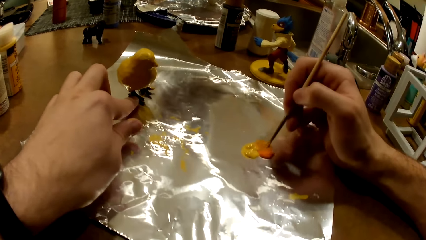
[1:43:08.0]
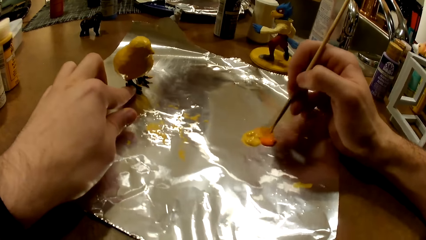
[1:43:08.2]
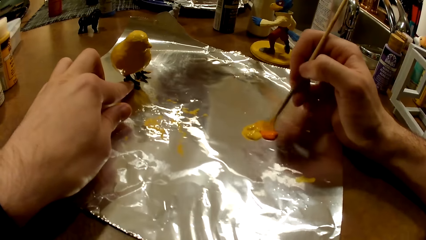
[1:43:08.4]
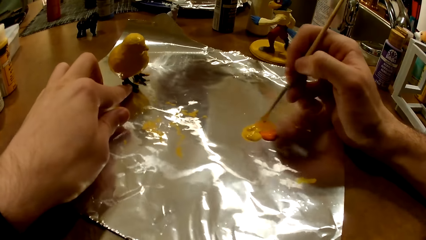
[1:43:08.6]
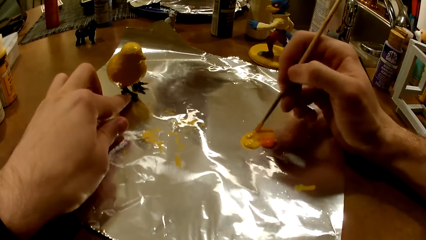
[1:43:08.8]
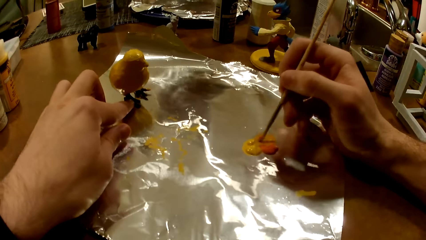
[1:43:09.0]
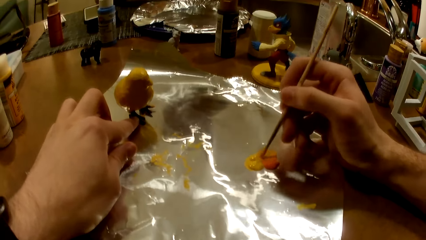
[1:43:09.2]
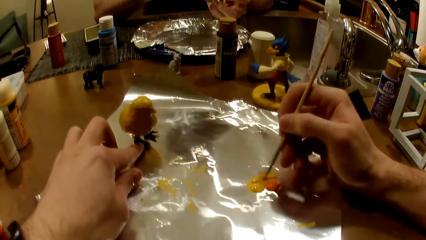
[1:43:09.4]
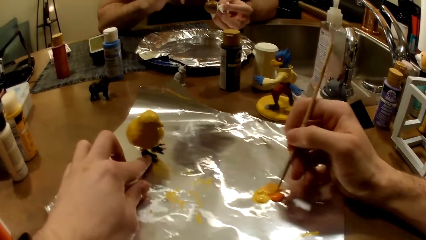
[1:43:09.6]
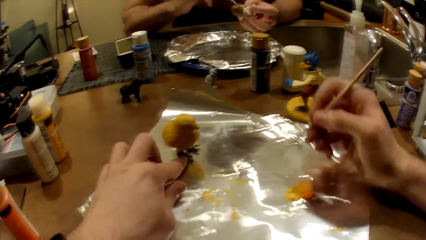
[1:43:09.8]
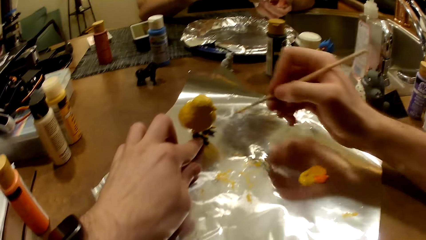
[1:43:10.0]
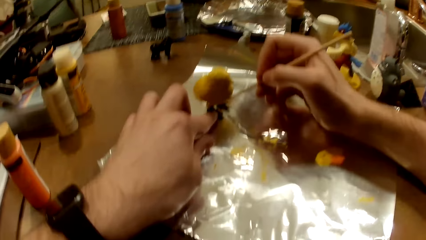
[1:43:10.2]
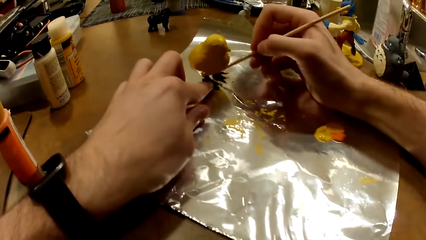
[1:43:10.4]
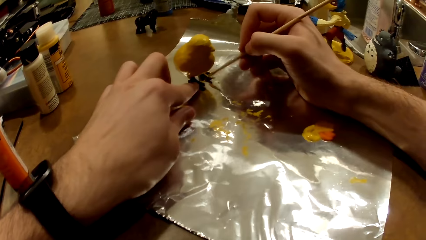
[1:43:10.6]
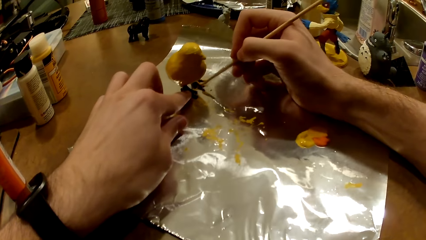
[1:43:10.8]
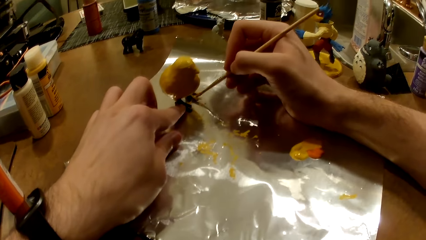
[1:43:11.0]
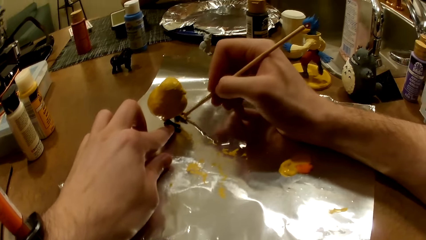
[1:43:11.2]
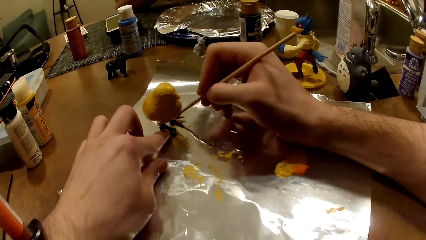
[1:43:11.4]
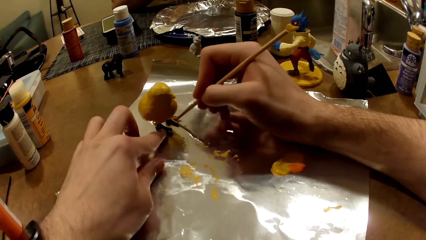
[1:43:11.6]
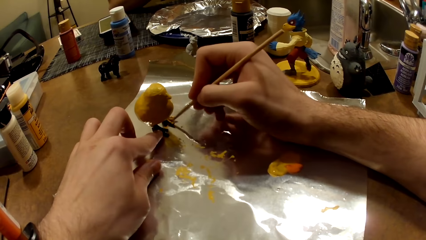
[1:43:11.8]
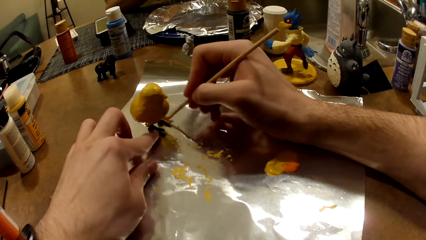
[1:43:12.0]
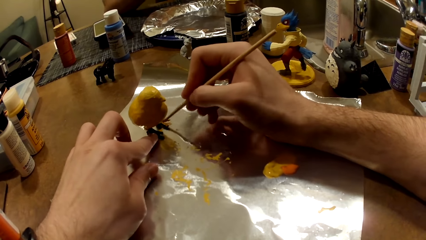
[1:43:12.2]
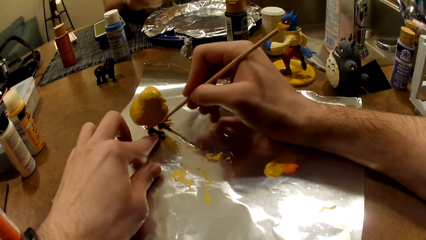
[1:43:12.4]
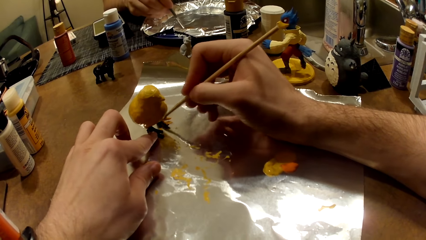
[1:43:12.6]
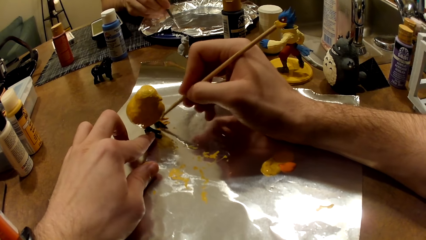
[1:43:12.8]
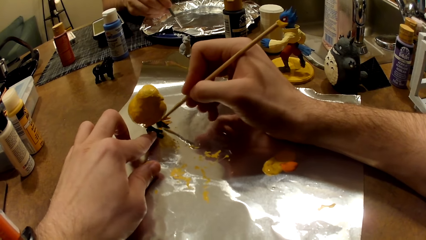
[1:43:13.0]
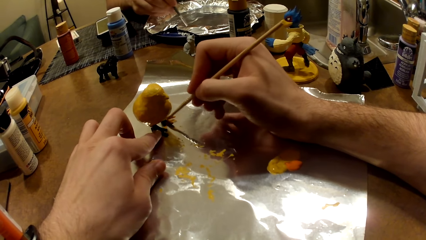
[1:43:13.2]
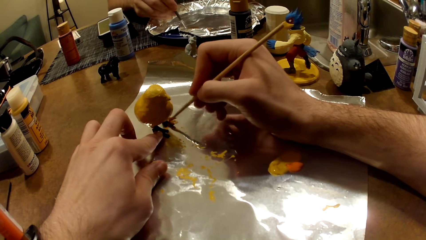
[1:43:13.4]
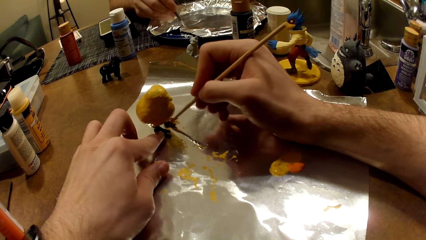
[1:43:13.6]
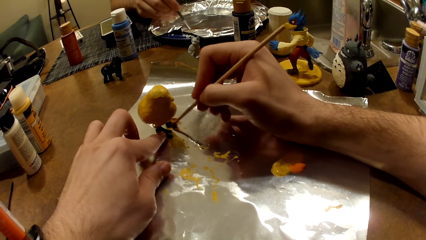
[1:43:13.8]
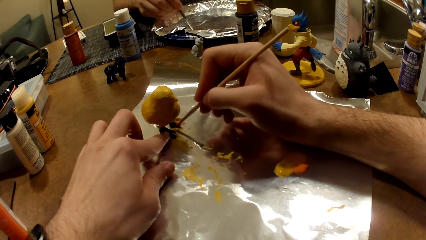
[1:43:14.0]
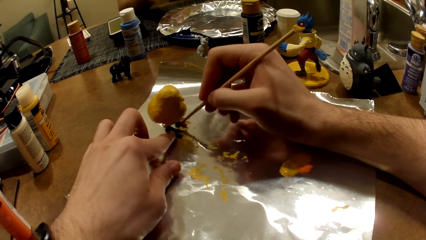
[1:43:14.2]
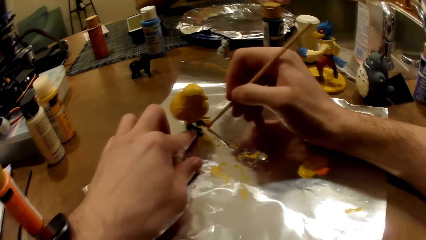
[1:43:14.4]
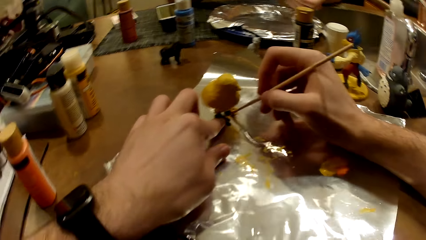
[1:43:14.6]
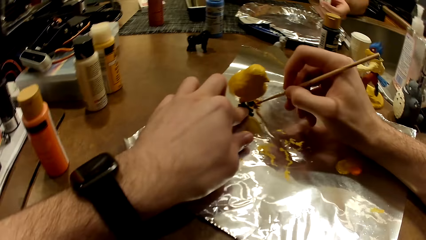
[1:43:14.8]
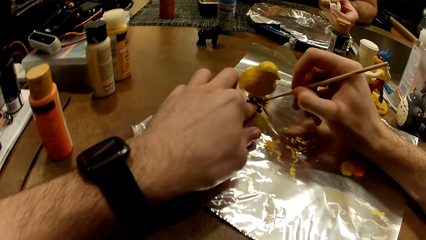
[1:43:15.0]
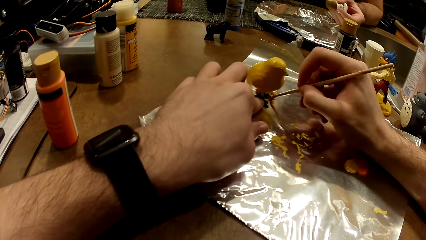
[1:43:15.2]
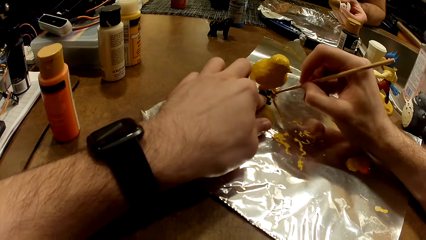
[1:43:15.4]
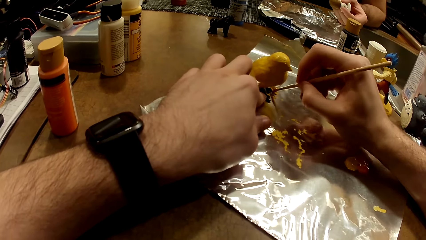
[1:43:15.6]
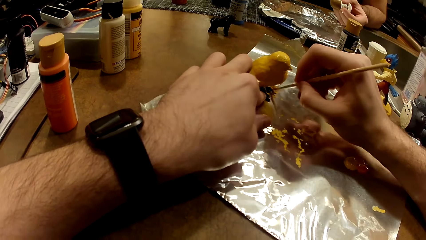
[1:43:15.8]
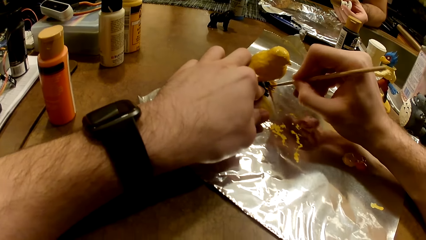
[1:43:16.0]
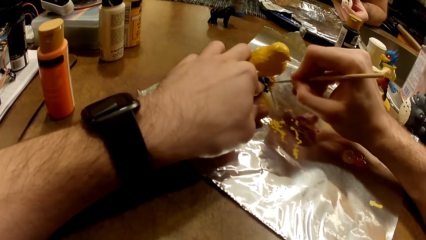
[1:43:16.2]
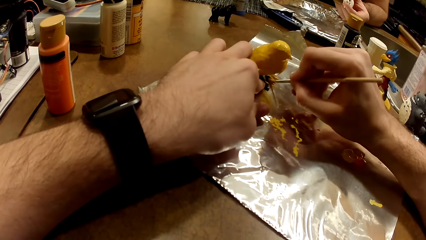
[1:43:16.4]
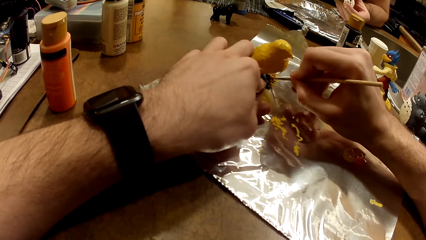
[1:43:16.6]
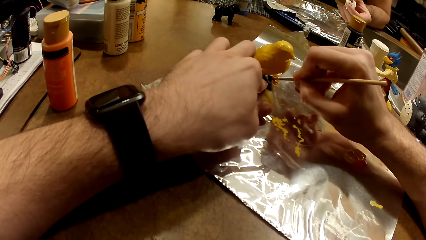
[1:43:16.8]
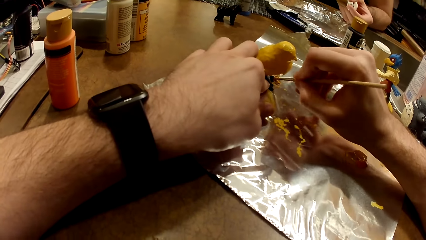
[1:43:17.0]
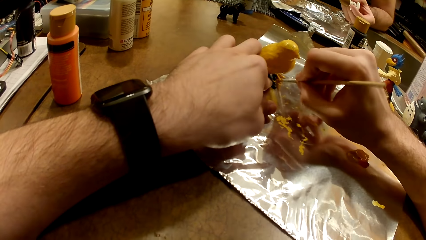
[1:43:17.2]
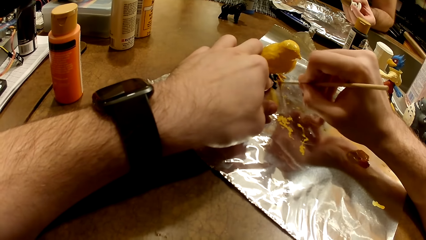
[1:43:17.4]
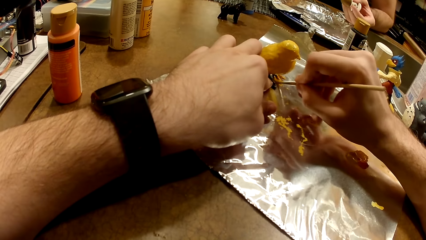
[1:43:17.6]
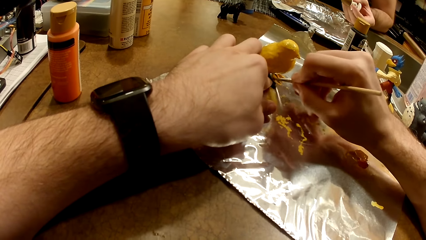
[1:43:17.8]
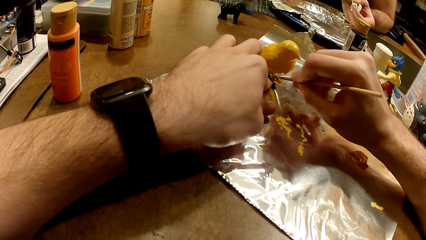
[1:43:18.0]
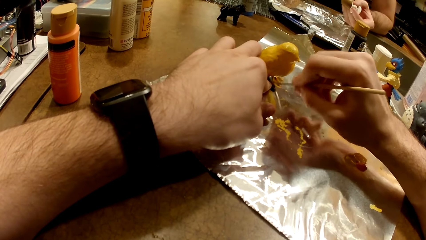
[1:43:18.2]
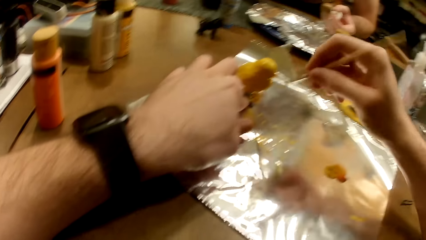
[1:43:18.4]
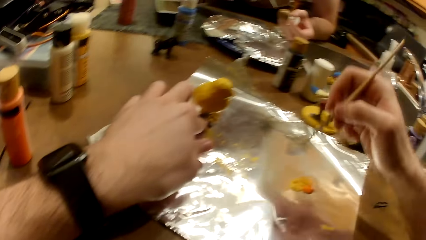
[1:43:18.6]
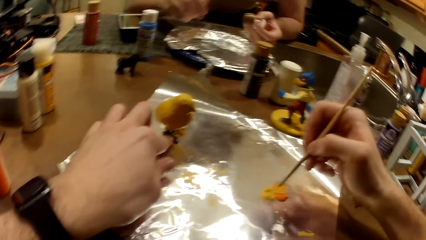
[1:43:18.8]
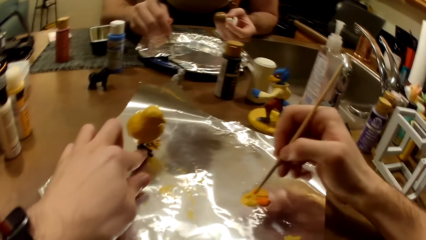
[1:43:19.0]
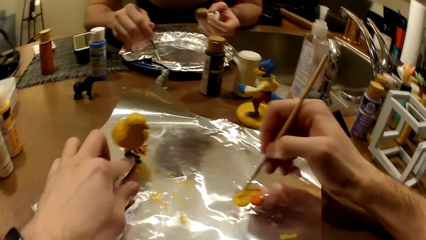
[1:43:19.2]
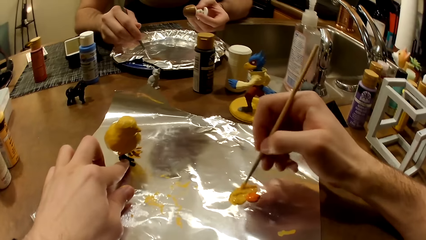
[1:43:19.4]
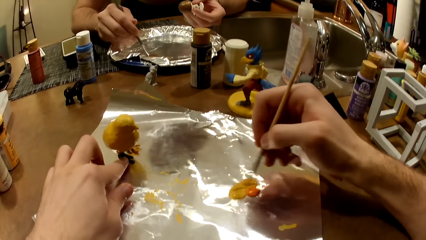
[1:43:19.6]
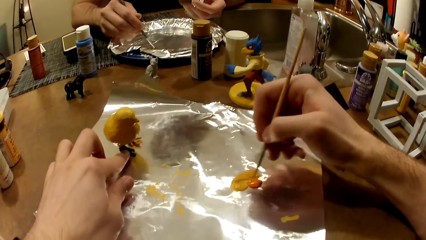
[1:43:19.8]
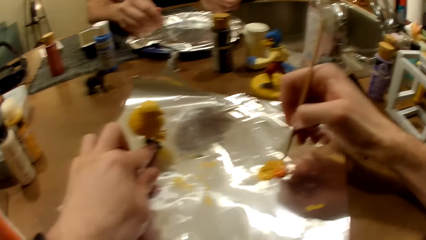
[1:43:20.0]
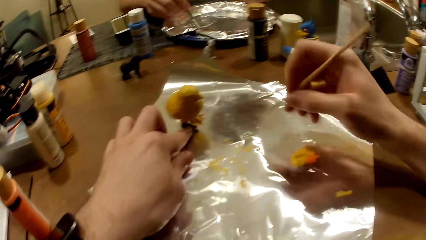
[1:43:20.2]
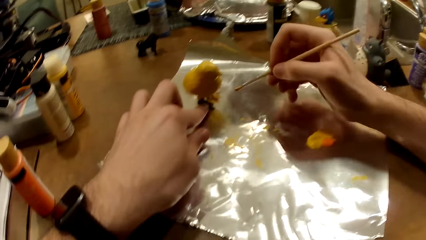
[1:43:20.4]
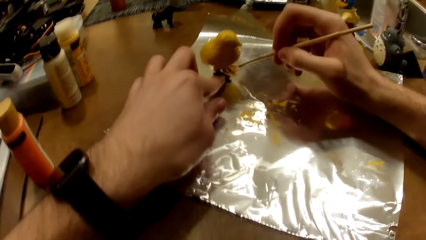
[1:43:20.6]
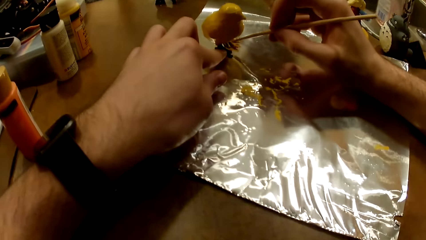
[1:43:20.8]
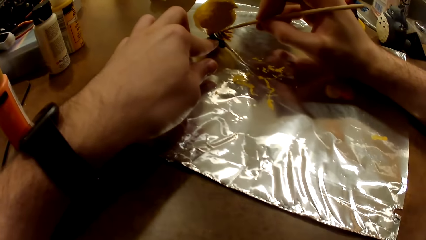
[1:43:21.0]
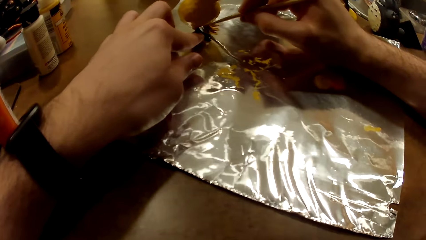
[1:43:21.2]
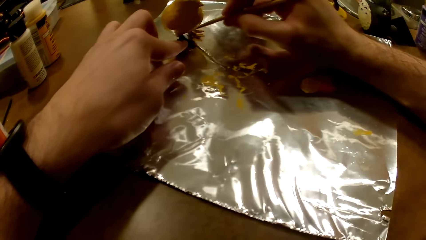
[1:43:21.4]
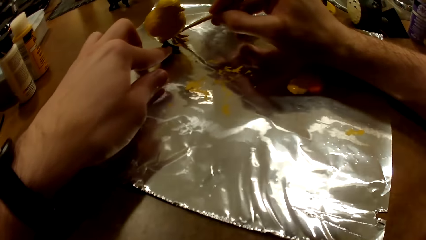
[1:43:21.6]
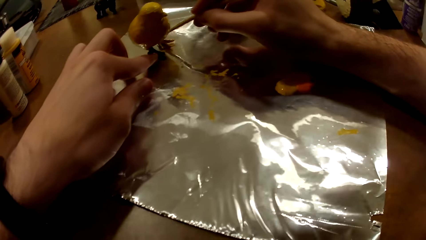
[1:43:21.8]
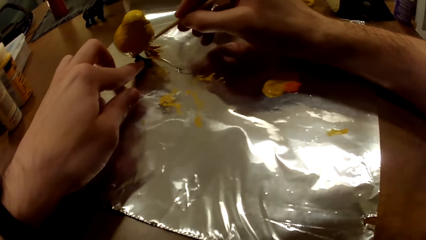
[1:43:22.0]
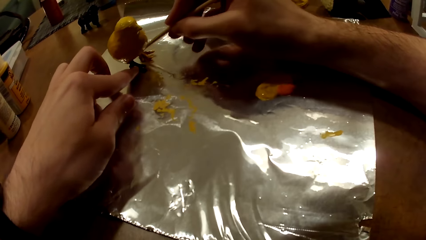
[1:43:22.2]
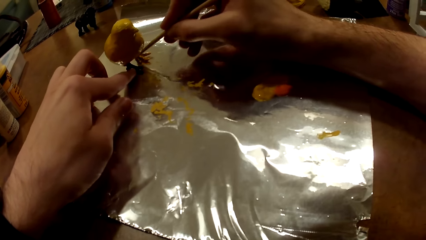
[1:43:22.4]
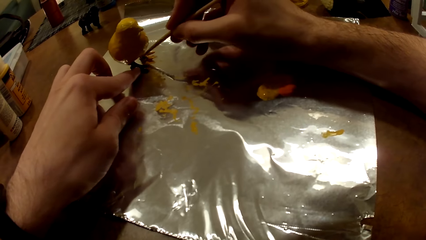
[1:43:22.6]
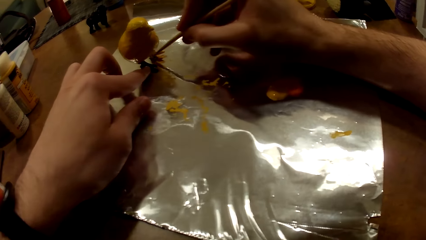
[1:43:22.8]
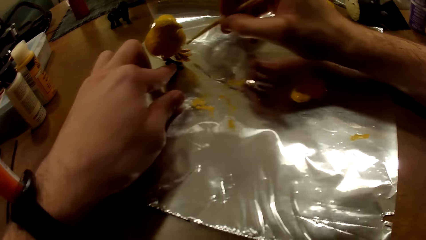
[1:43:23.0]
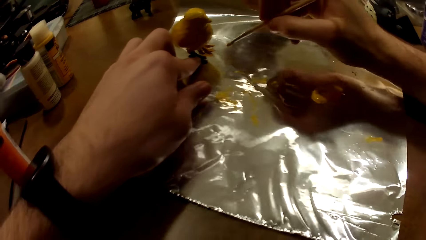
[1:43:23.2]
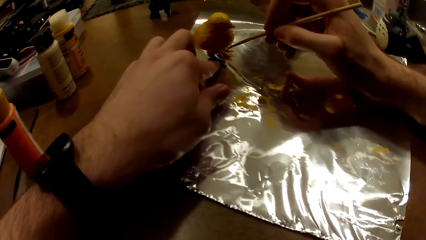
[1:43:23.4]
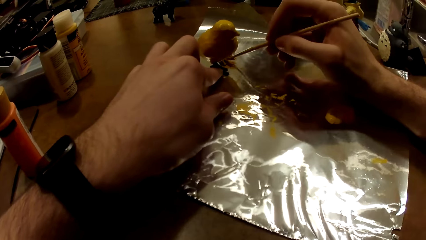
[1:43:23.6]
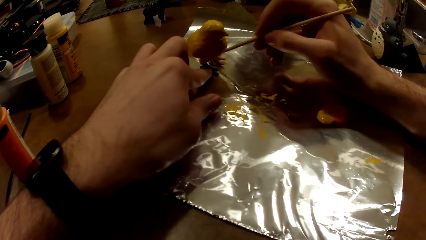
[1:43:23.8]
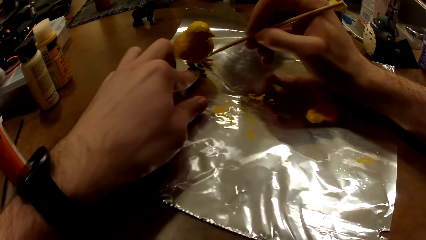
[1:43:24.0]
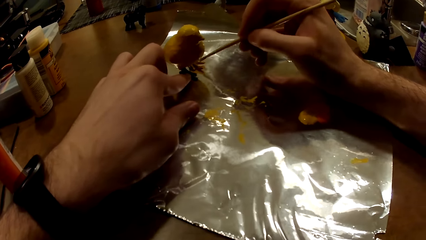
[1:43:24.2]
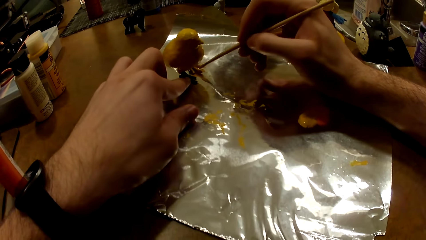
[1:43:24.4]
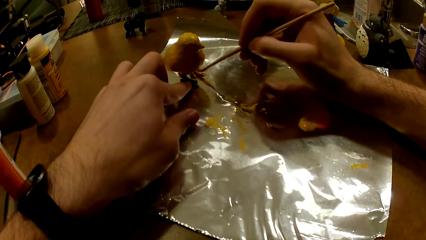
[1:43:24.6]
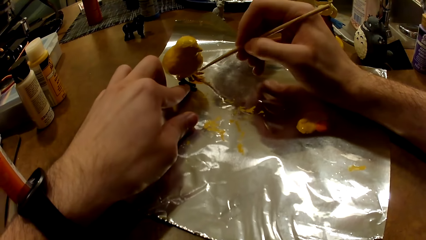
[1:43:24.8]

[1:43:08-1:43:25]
The camera wearer stirs the paints together and puts the paints on the brush. They paint the leg of the bird figurine with a painting brush. The man stirs the mixture of paints. The man paints the figurine. The camera wearer stirs the paints together and puts the paints on the brush. The man stirs the mixture of paints. The camera wearer paints the leg of the bird figurine with the painting brush.
